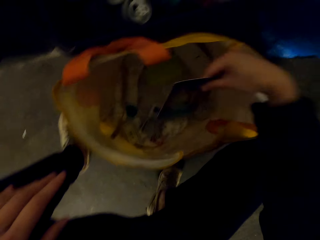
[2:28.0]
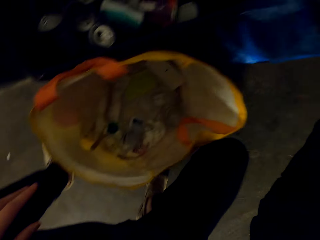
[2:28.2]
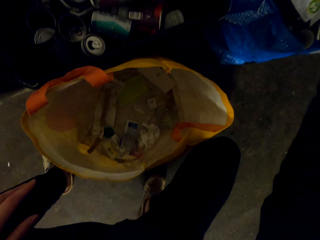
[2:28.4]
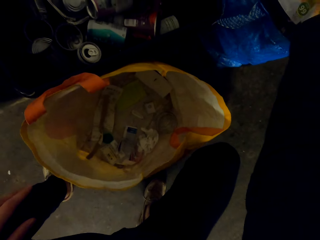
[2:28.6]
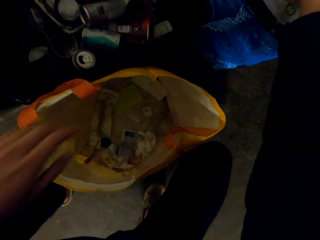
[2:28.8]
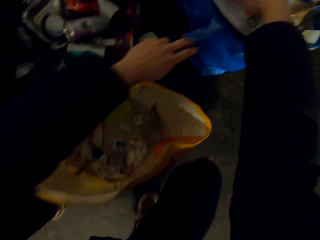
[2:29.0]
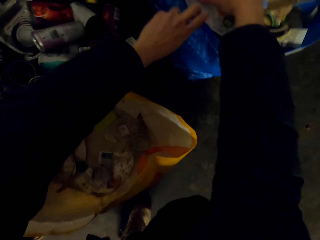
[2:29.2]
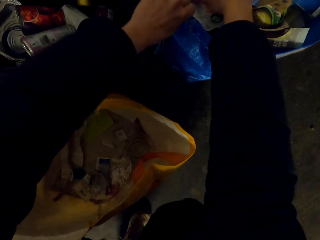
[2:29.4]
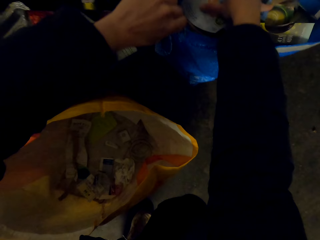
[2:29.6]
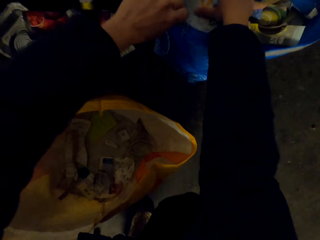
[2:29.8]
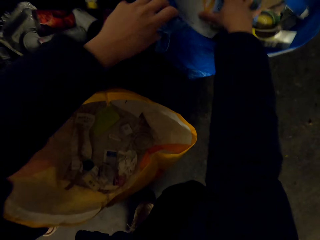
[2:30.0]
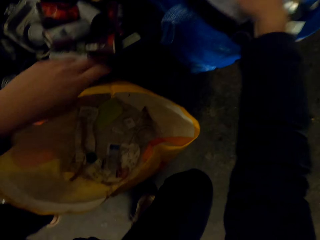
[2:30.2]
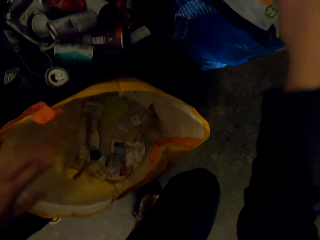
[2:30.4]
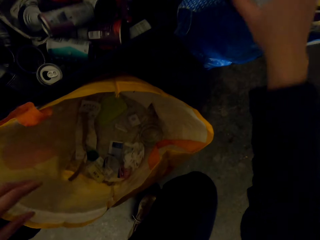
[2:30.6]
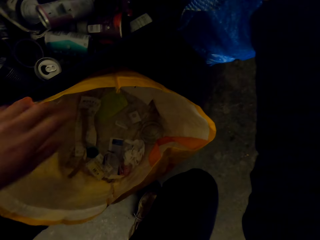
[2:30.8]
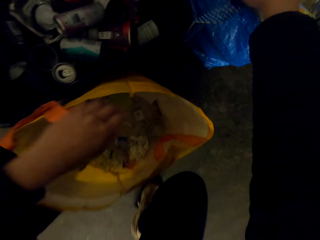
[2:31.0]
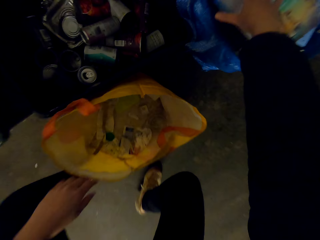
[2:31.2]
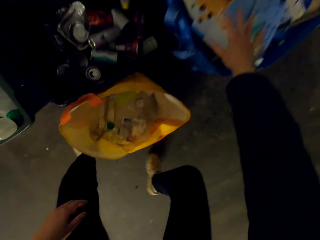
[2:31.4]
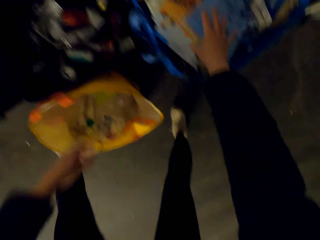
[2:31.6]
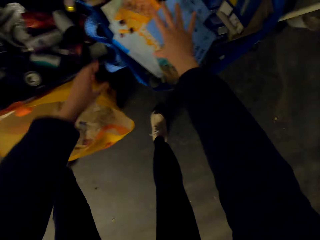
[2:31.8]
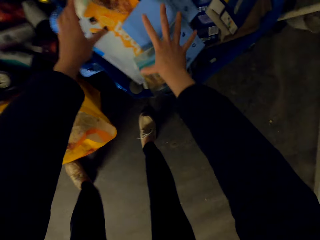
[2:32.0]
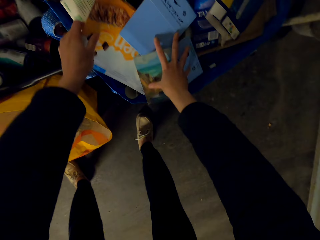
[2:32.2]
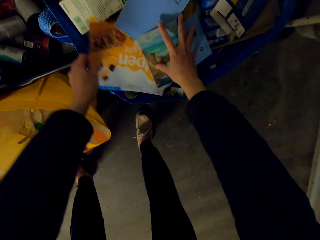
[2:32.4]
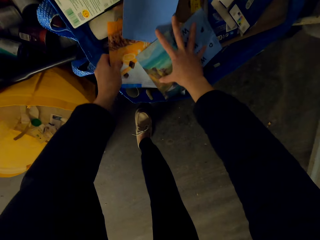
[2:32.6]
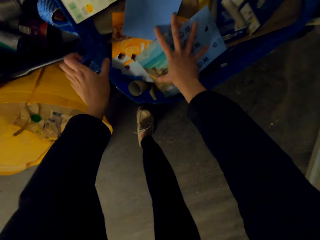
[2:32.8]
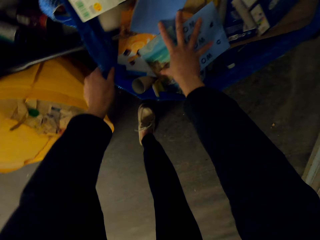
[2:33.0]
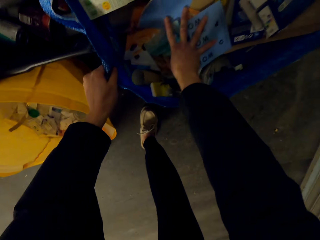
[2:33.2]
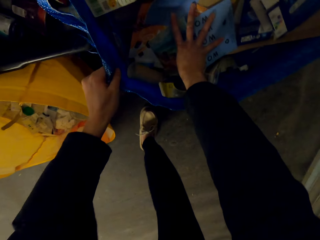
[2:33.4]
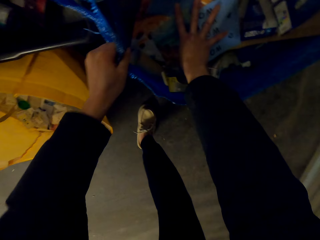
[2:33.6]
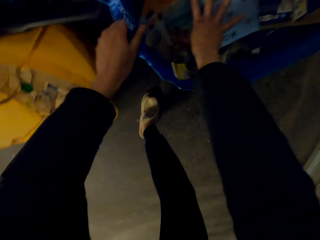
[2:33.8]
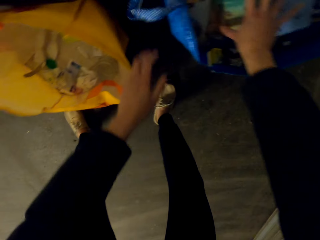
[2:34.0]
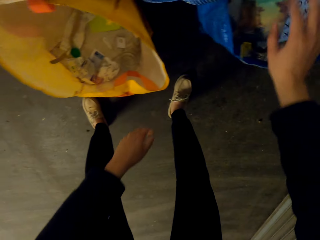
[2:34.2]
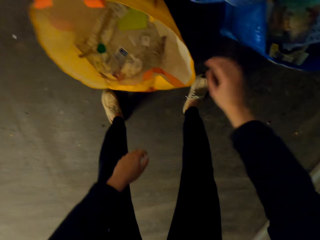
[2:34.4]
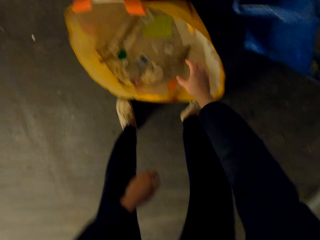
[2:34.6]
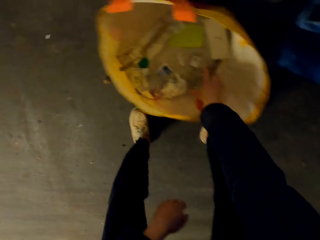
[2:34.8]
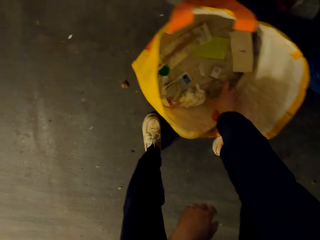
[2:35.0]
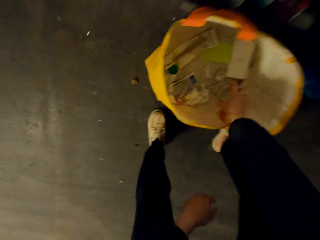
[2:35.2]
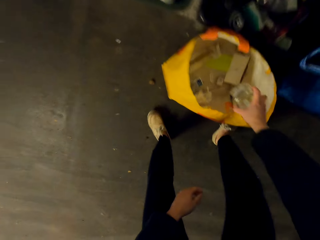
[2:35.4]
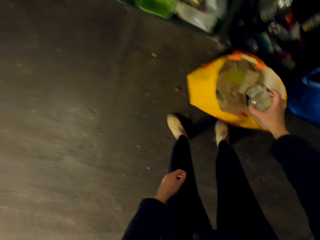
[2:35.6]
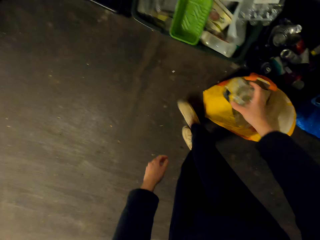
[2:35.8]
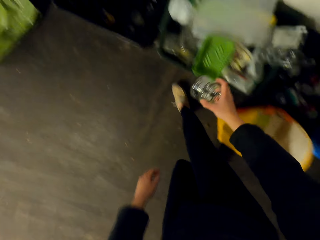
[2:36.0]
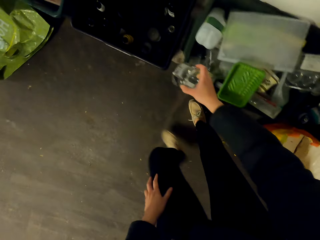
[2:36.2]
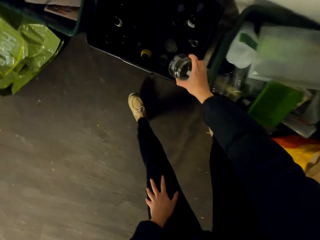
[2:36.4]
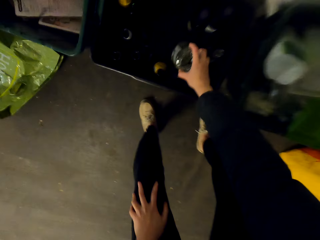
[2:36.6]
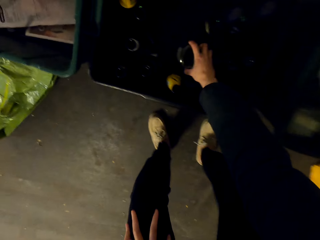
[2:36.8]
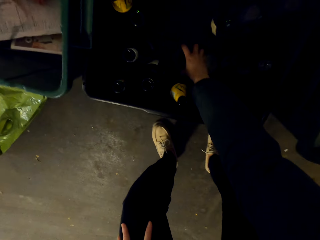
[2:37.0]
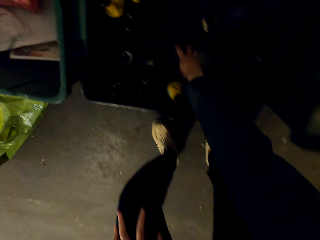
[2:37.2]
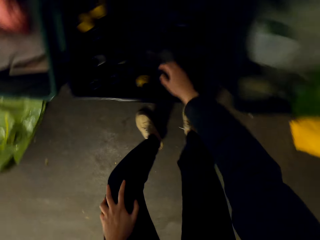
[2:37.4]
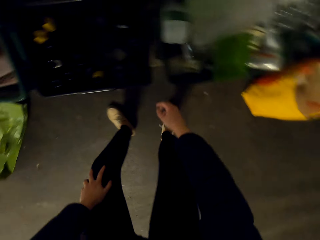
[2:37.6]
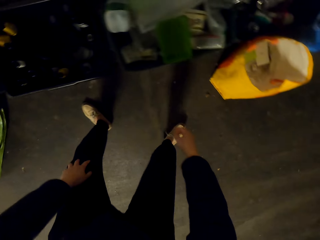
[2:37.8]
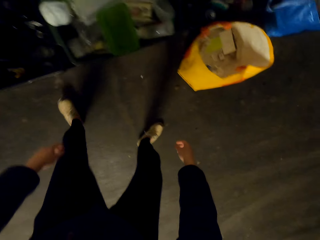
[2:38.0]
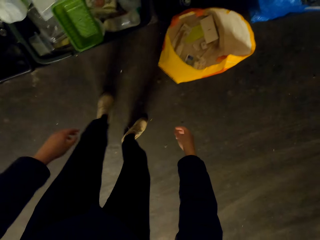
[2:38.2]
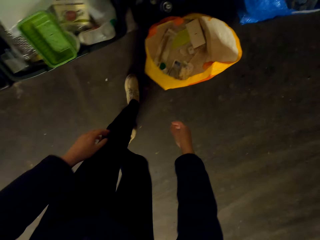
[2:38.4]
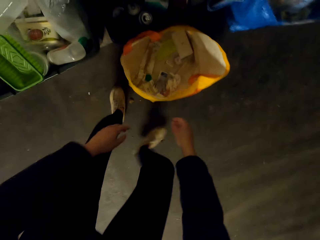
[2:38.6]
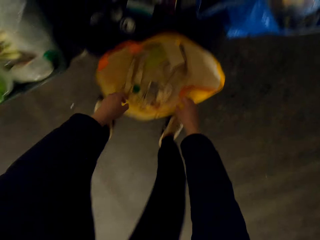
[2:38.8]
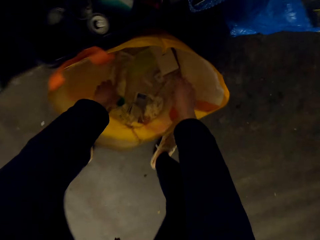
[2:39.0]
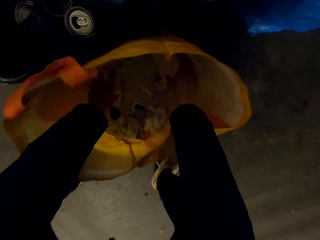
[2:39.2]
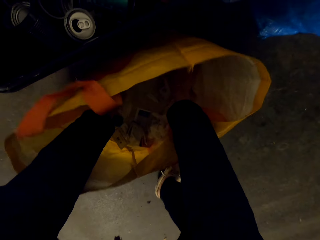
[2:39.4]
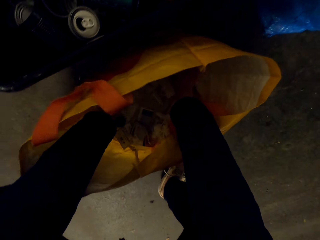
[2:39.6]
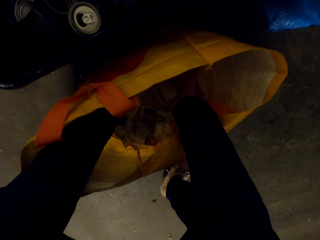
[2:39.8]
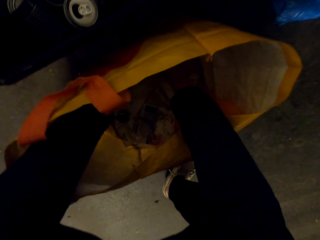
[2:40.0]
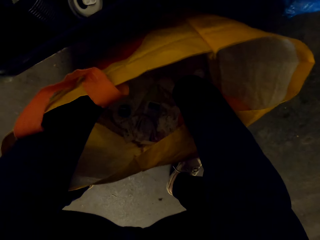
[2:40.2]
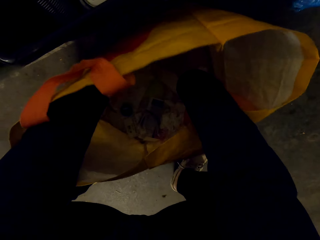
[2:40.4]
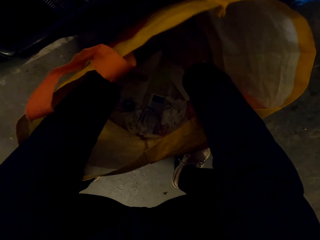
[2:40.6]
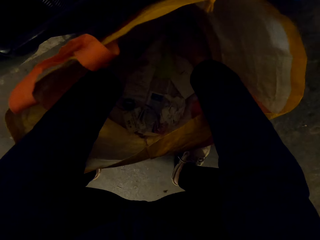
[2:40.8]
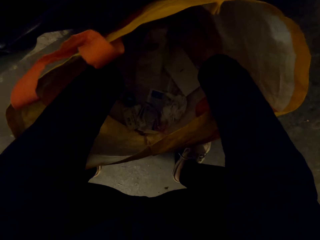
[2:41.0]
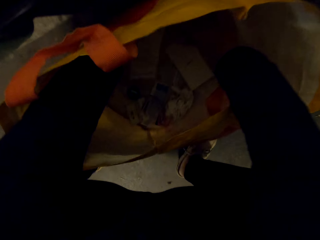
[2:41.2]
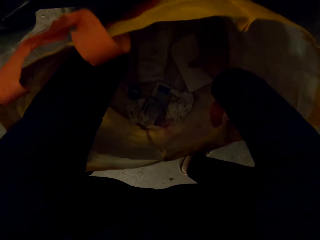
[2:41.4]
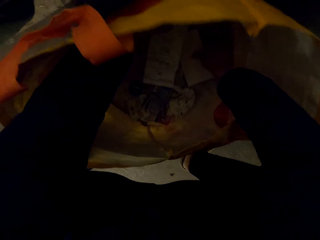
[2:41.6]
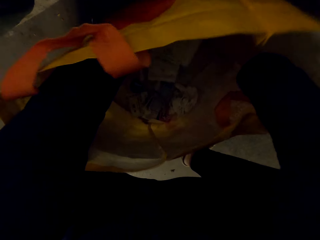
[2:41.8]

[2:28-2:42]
The camera wearer fits carton trash in the bag. They separate the trash. They throw bottles and touch the papers.

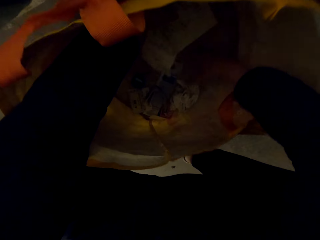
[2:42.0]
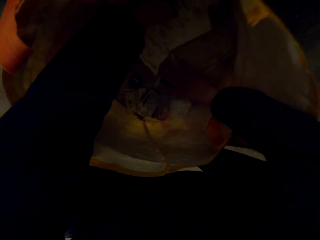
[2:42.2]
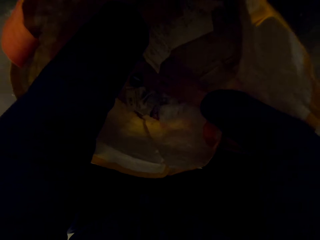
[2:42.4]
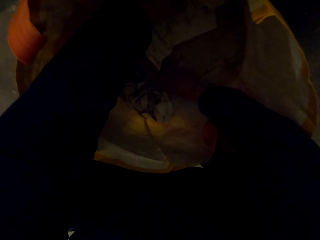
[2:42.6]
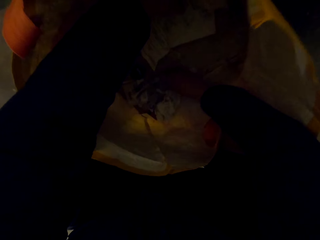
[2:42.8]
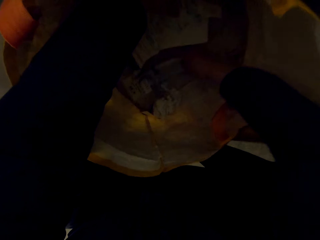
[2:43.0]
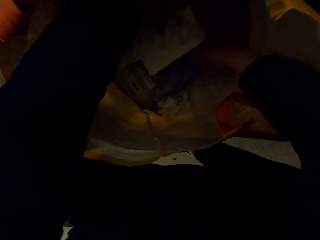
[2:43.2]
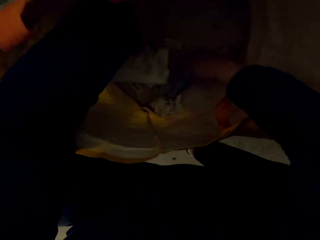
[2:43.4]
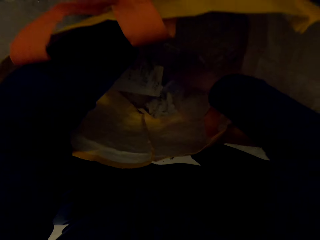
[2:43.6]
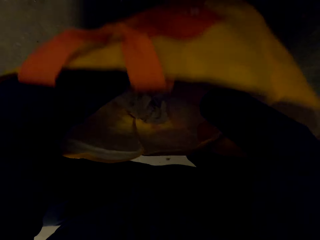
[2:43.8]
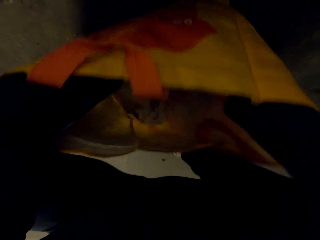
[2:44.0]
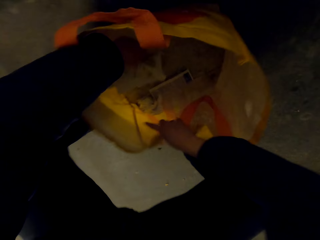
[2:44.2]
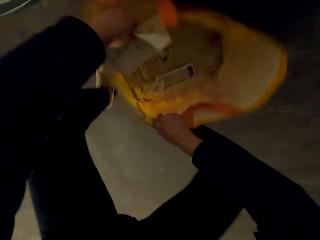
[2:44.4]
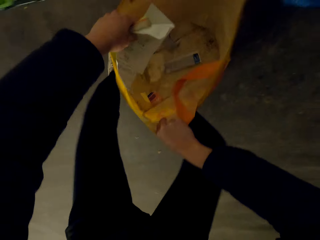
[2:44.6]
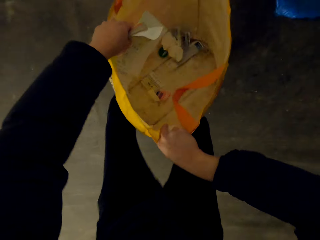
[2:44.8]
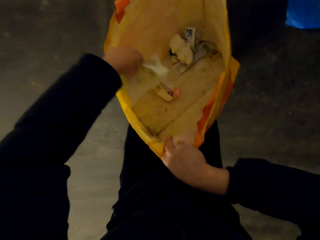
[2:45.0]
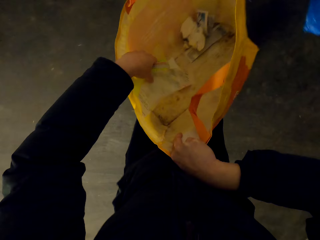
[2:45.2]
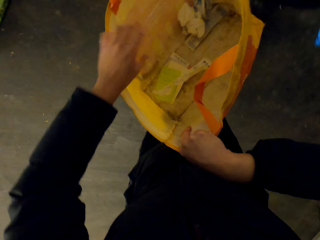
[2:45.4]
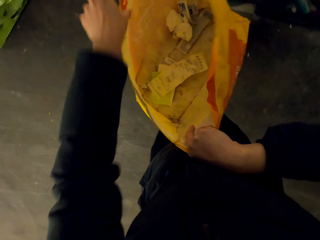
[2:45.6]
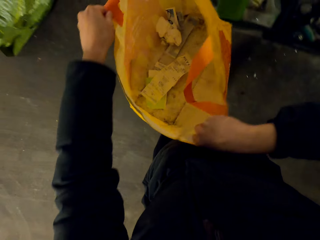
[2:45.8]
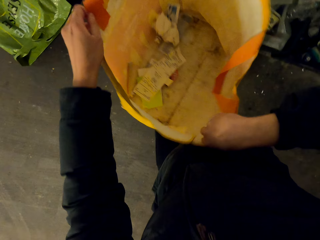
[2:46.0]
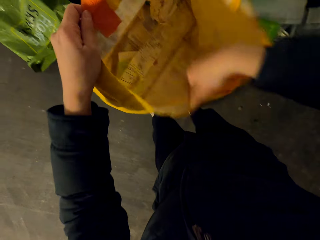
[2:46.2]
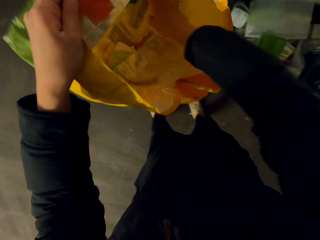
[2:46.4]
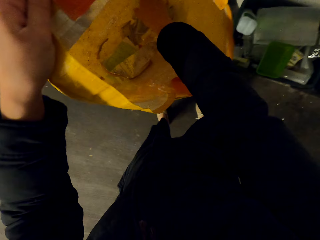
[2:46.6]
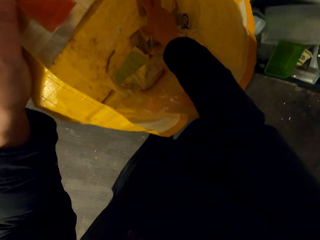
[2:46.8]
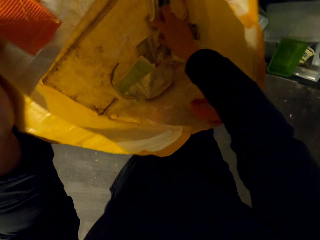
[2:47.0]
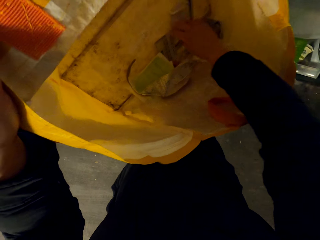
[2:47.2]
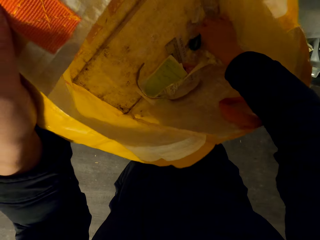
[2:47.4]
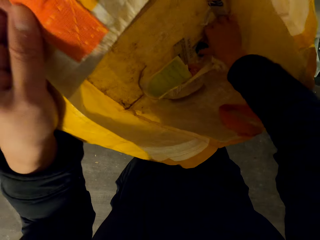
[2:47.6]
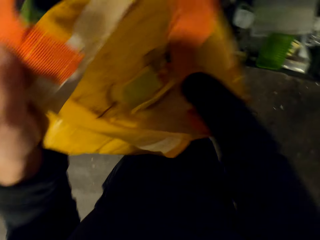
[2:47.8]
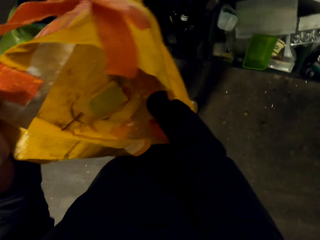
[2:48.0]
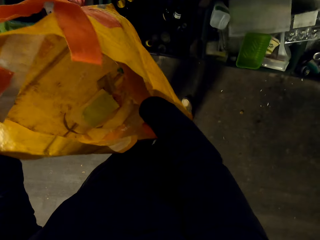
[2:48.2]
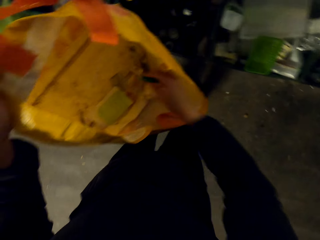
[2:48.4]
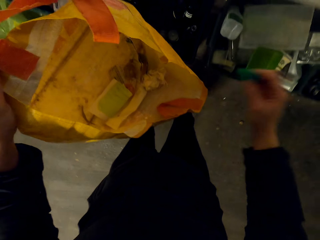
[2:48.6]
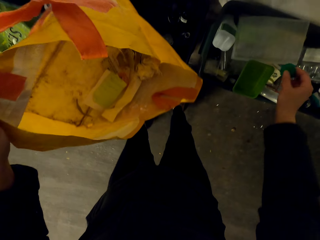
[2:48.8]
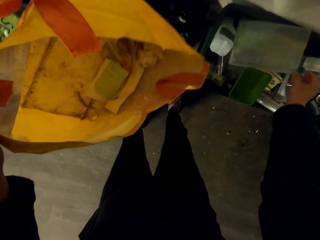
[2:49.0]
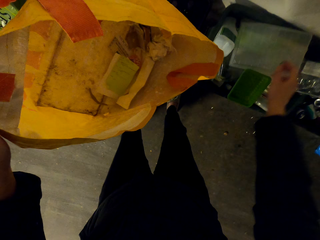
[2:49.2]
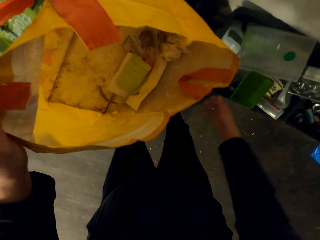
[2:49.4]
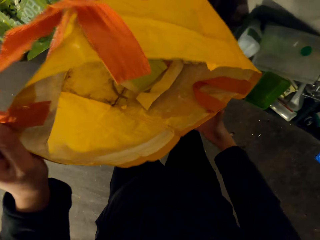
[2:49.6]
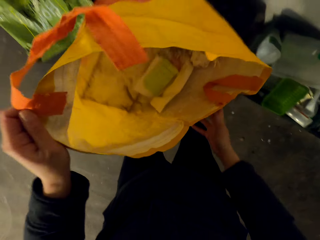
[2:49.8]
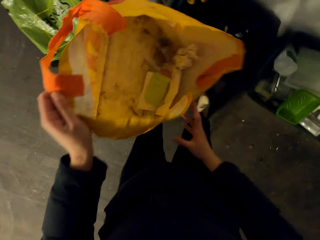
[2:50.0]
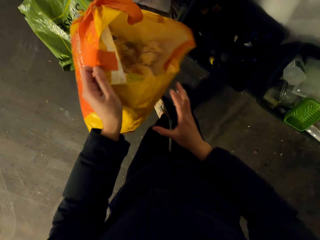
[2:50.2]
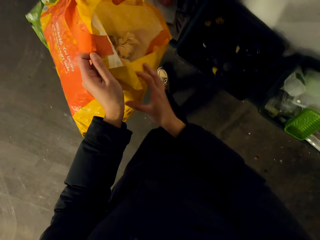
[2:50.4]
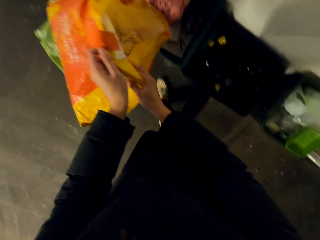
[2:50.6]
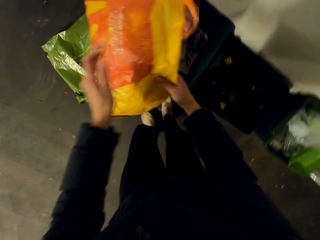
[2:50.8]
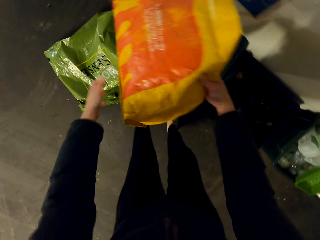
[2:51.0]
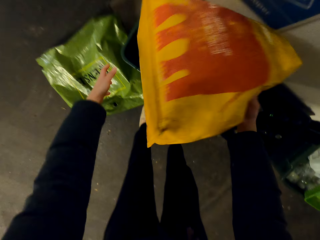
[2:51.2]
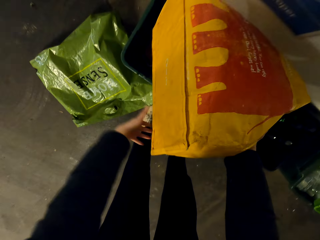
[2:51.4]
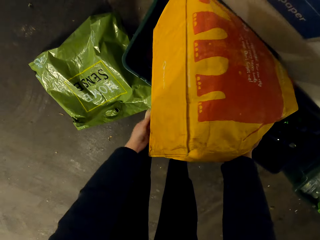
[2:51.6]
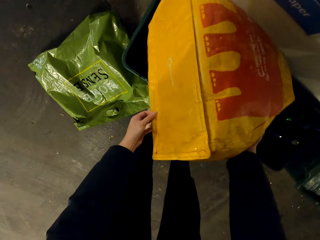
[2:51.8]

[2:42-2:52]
The camera wearer picks up the shopping bag. They throw a bottle lid and throw the papers.
